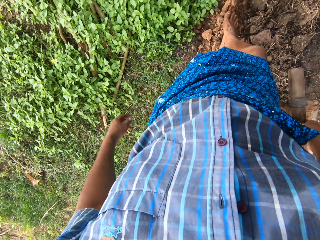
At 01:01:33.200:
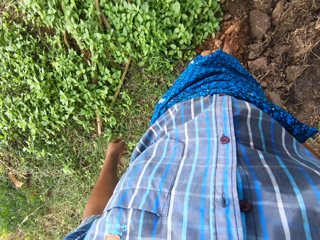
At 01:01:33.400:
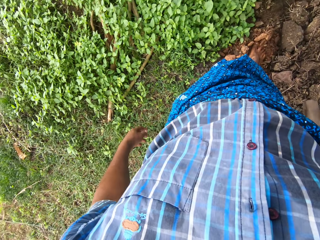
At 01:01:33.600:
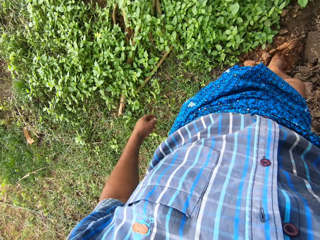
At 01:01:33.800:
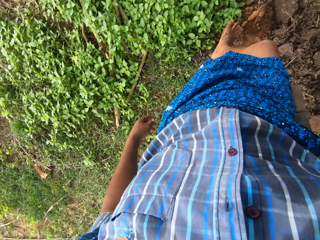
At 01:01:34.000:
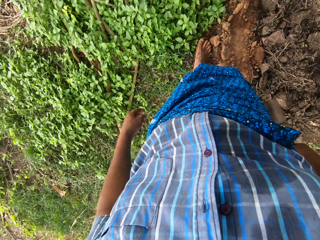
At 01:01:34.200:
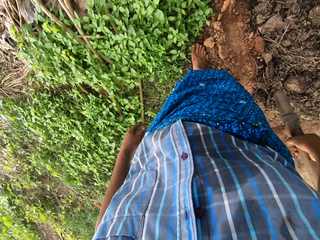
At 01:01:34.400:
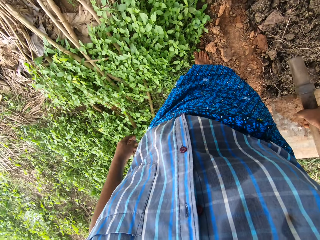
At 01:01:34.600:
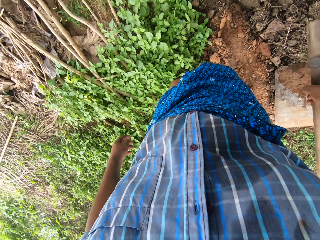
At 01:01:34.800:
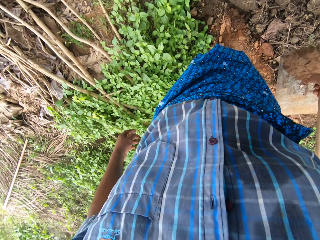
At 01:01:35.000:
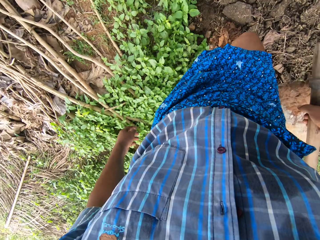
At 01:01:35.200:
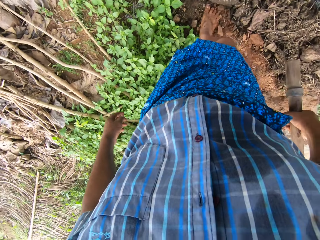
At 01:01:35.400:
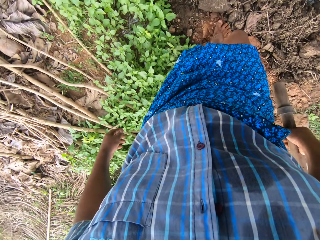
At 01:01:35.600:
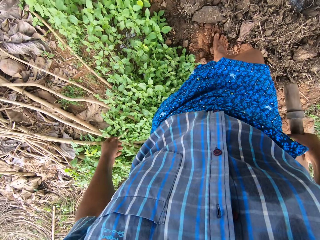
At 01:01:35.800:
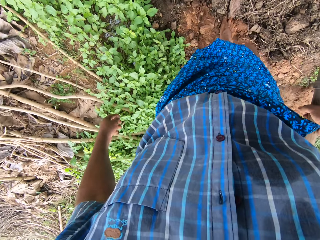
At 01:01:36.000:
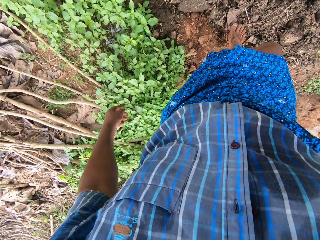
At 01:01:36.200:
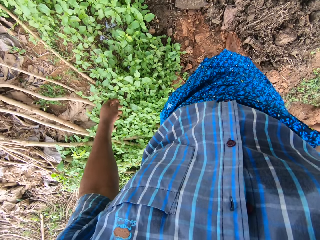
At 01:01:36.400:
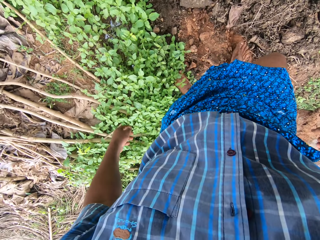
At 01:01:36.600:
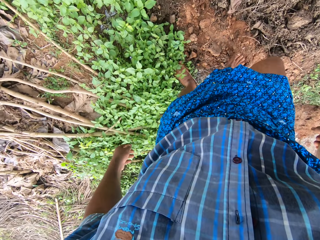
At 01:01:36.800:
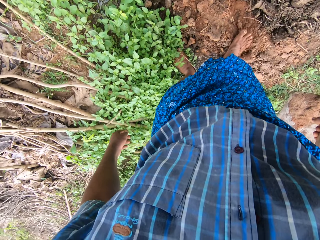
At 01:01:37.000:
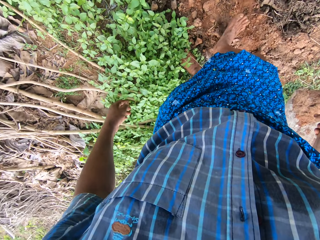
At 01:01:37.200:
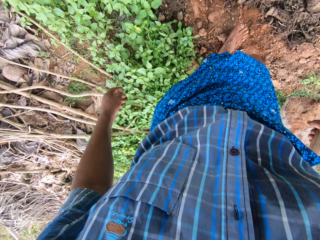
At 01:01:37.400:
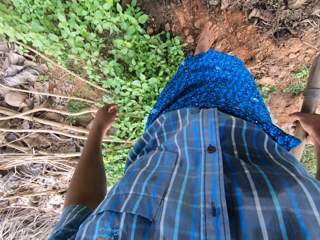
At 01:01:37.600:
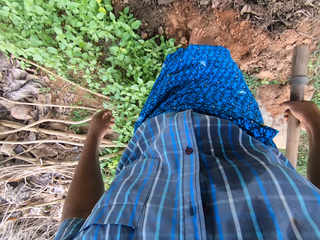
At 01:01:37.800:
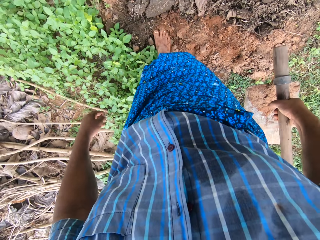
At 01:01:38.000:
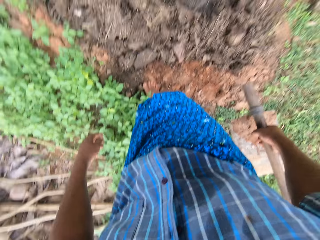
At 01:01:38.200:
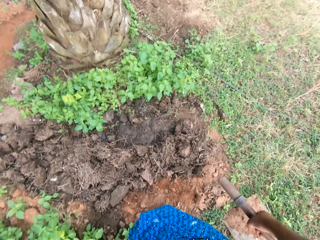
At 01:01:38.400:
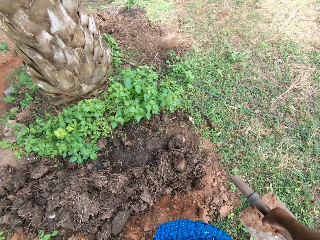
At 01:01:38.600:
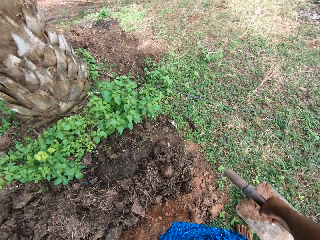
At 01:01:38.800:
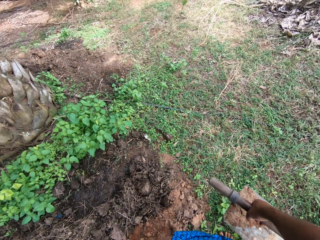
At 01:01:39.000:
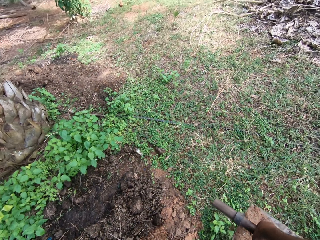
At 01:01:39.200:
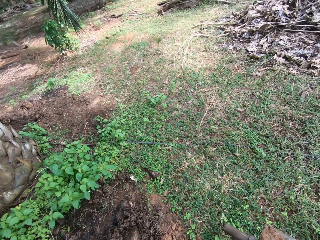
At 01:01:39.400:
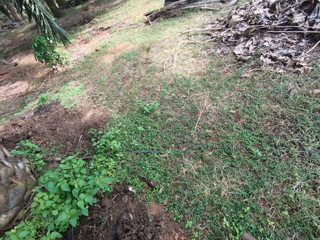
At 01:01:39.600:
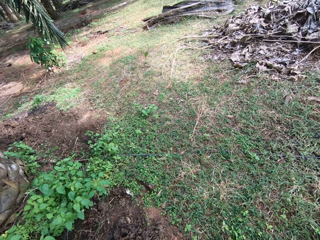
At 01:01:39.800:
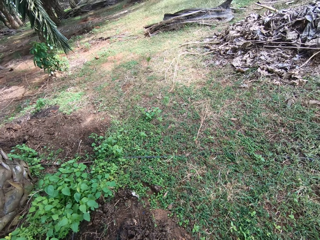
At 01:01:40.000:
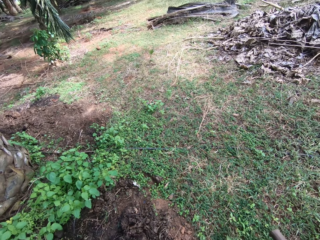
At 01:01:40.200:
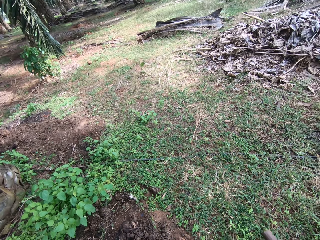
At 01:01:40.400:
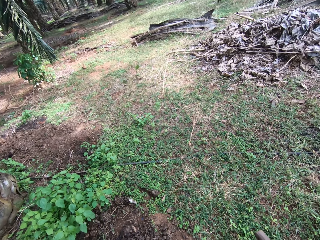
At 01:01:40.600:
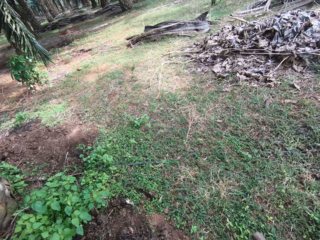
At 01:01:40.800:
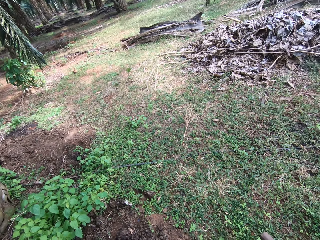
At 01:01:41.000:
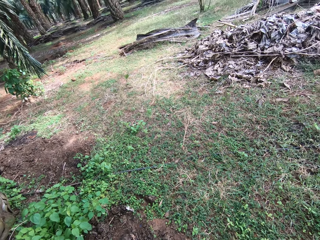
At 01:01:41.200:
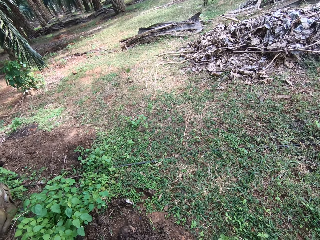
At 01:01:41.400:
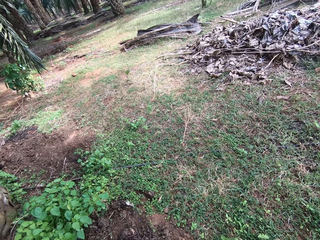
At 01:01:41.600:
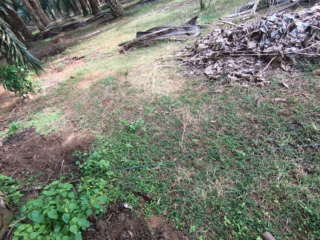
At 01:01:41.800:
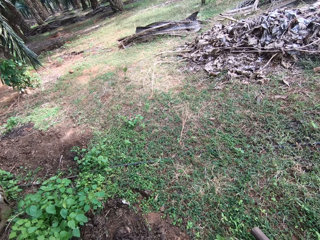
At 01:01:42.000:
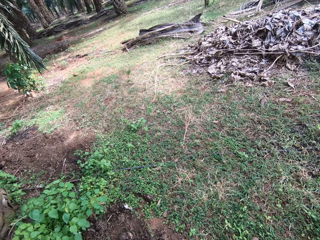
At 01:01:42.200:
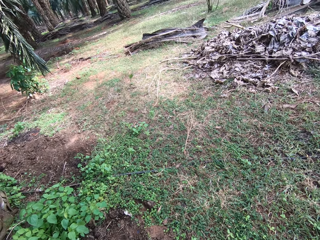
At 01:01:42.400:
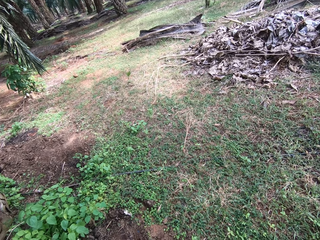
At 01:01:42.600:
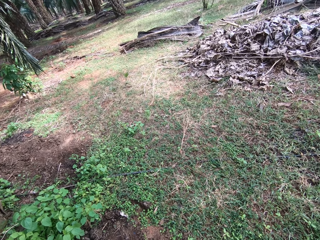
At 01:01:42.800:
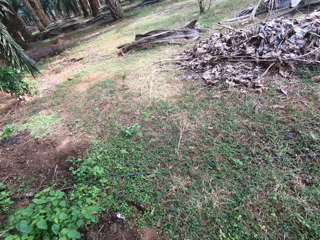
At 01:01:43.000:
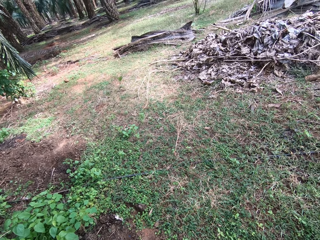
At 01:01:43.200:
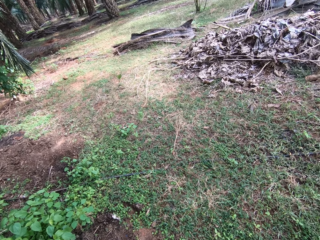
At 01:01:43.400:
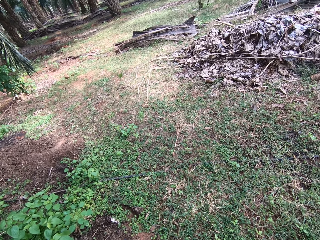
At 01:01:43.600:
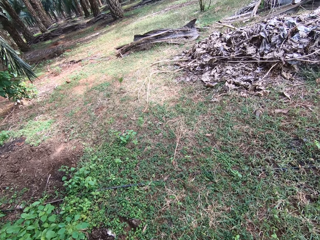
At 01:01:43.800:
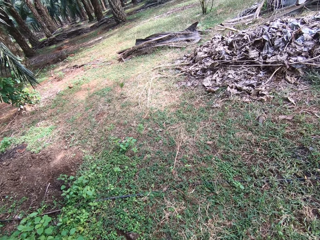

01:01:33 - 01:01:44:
The camera wearer steps on the soil with the leg. They look around the farm.

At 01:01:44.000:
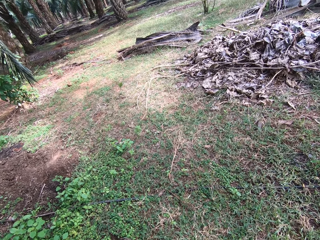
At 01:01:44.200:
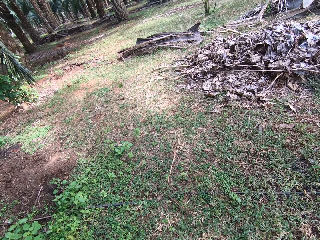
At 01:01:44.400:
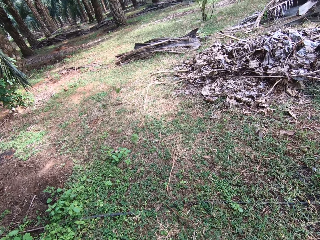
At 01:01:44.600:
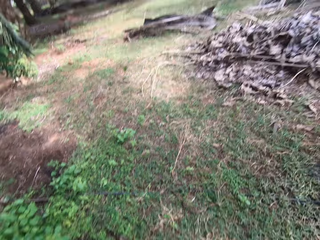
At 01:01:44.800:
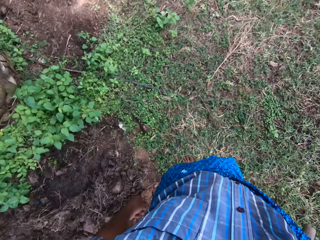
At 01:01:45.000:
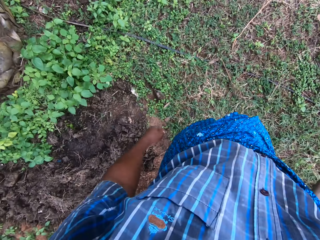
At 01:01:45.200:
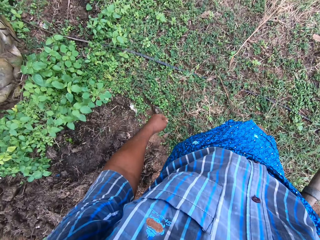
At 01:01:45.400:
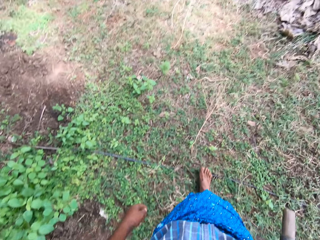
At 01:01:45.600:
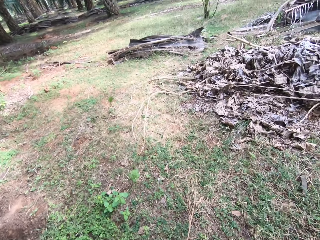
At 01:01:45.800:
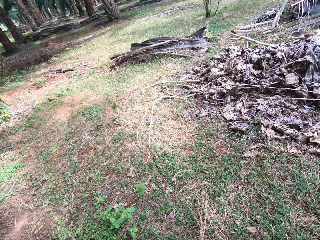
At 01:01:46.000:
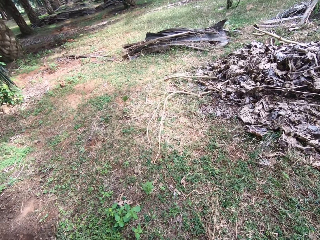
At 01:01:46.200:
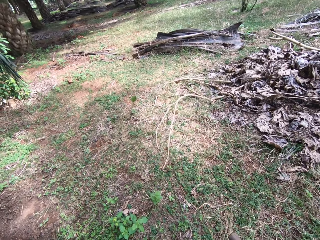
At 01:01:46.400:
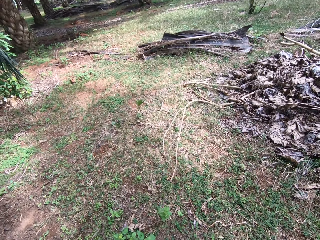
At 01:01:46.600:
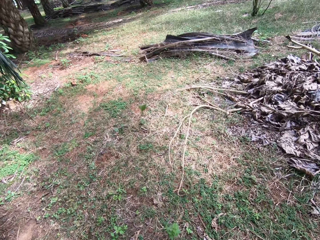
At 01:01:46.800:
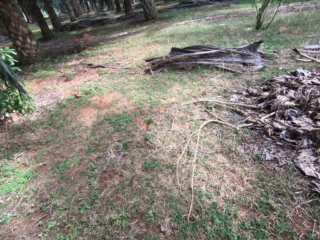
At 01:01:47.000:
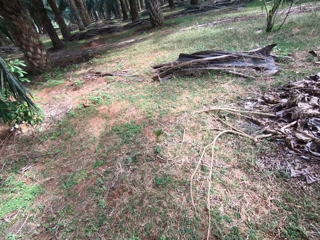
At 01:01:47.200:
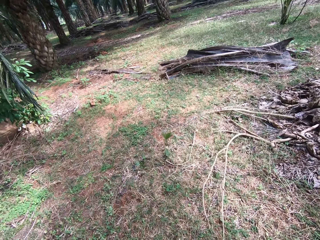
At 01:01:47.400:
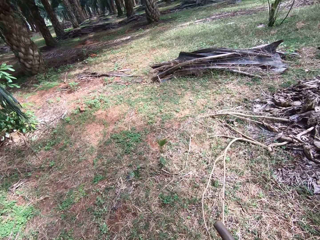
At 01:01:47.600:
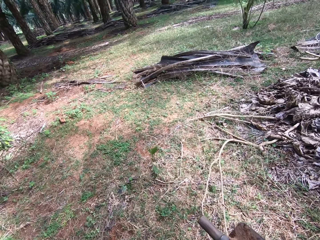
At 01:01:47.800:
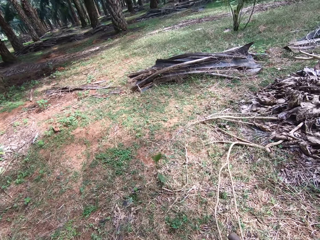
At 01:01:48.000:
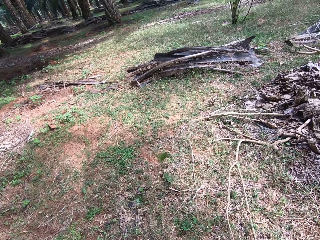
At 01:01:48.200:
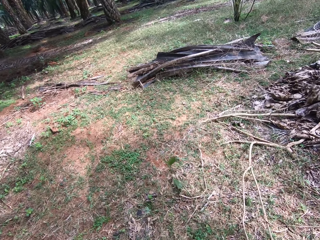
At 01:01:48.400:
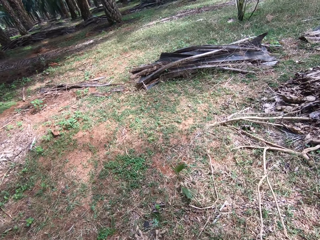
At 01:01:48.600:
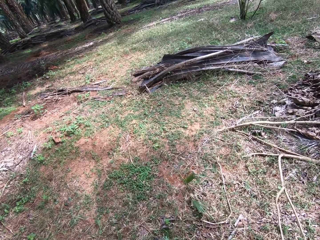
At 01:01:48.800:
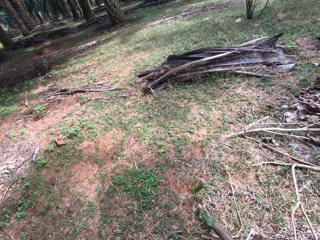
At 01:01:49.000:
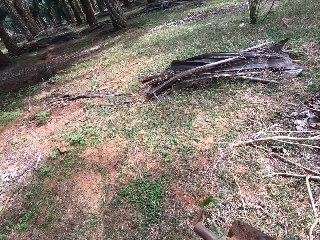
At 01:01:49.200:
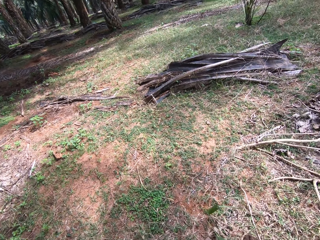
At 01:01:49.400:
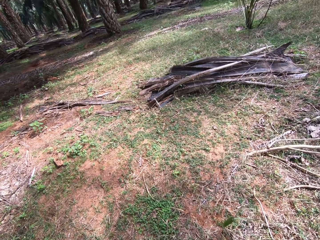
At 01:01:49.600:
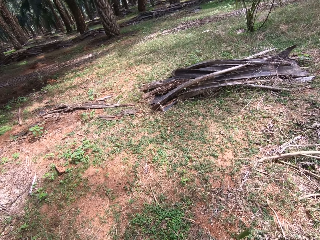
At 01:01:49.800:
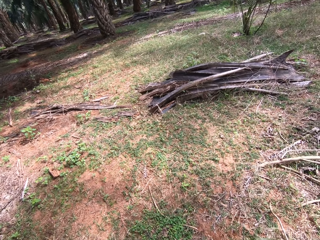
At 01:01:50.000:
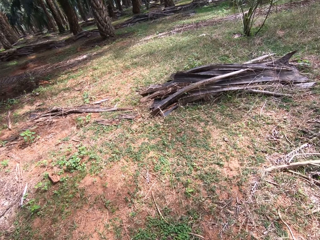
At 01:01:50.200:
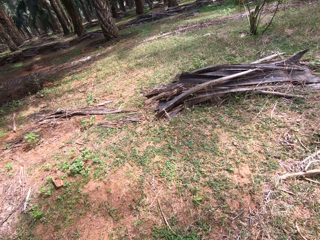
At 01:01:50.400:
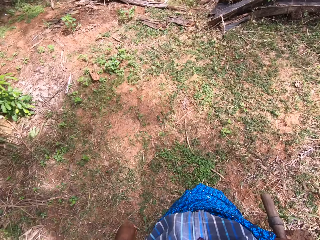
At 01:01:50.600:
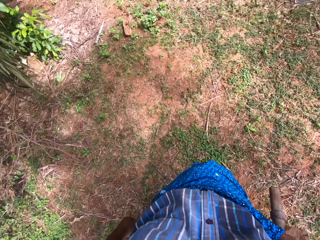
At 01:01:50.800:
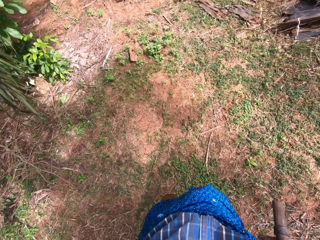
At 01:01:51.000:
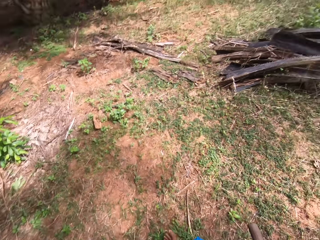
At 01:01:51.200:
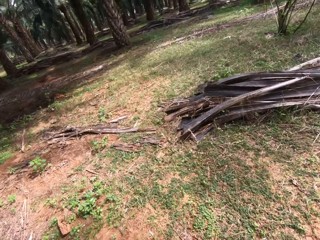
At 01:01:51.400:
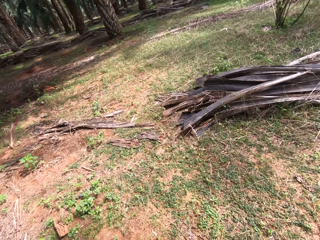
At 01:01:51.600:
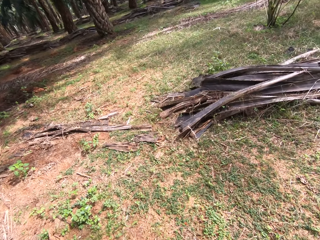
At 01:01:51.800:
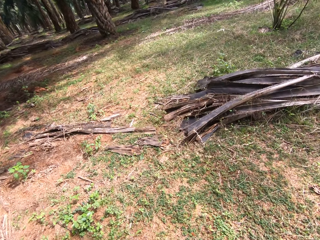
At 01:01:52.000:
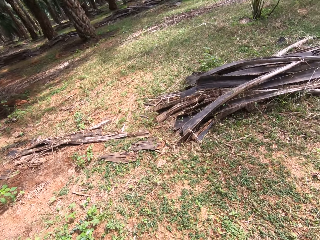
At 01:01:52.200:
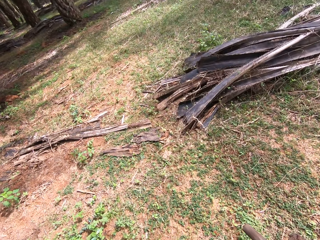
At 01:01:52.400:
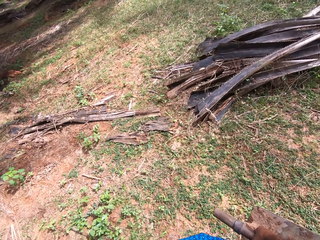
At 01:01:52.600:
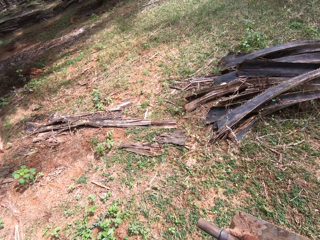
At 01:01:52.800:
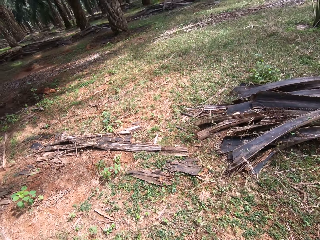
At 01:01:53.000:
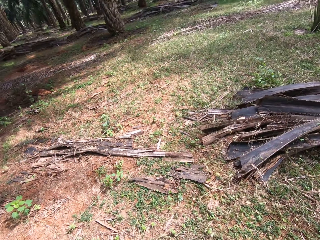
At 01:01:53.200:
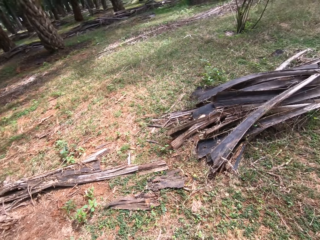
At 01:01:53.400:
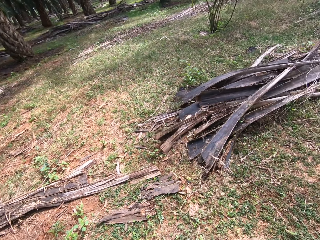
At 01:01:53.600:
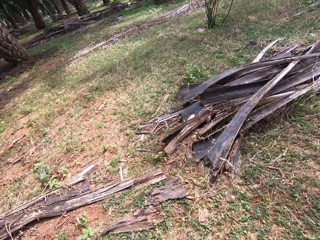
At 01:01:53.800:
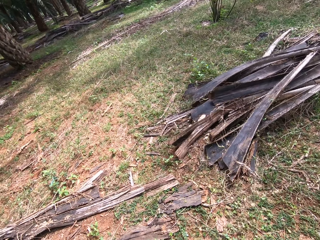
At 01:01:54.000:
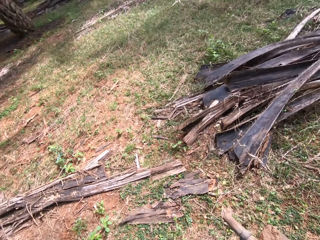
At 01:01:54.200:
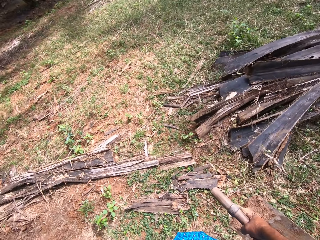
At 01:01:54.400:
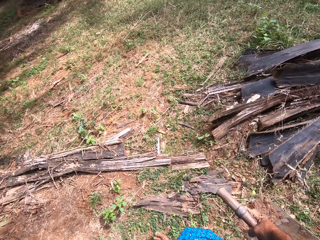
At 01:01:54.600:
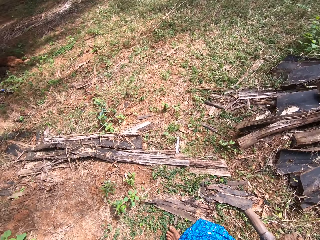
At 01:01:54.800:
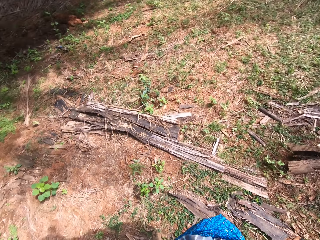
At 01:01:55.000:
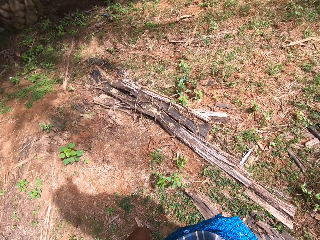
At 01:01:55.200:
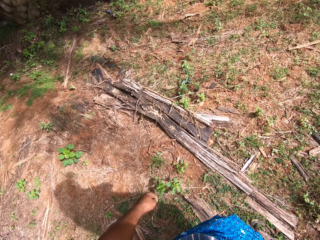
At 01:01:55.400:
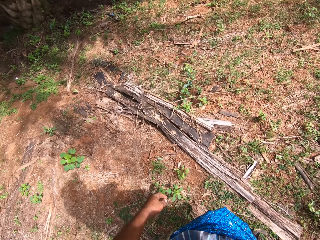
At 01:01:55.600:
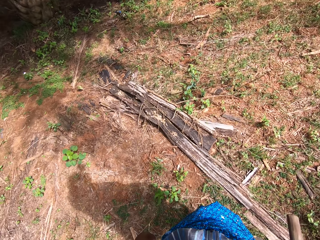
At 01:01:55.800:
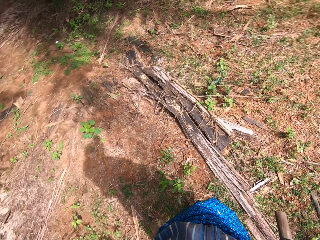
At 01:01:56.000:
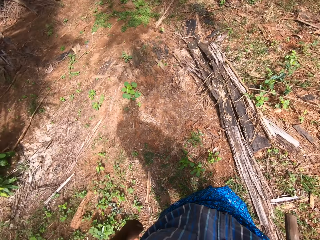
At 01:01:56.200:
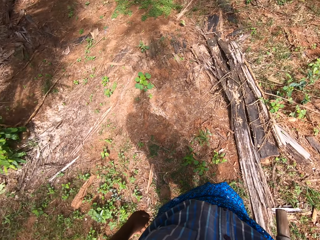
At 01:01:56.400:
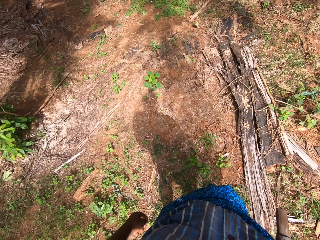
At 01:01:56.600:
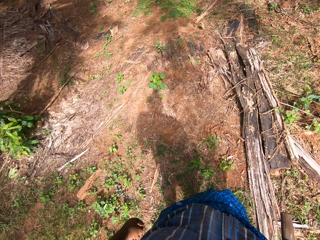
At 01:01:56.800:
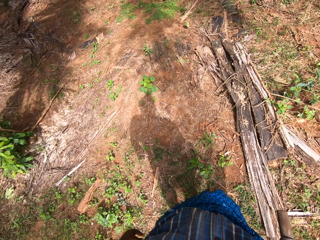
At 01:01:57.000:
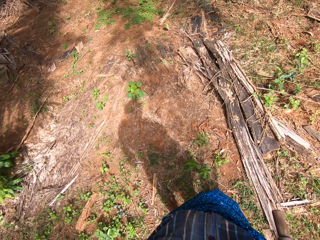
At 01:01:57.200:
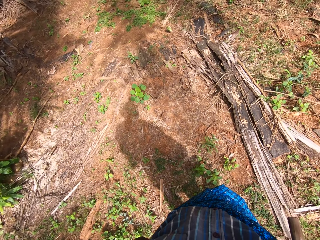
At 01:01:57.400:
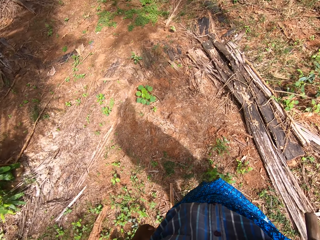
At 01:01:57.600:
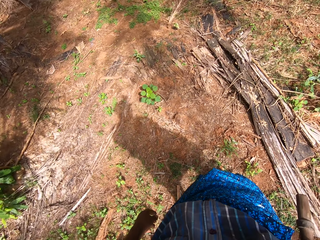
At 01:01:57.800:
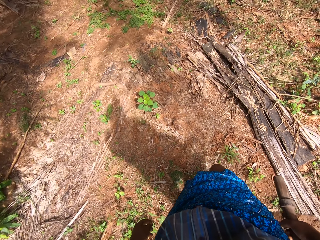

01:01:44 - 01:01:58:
The camera wearer walks forward on the farm.
